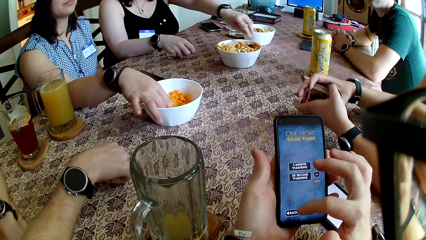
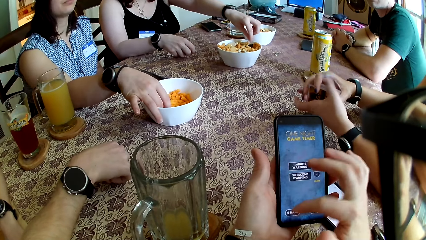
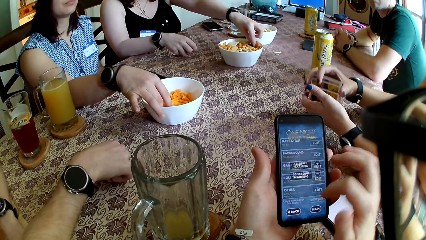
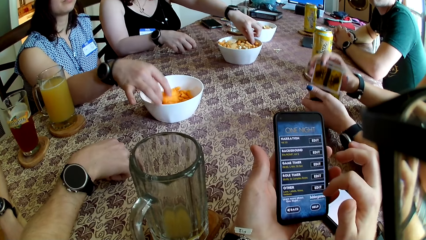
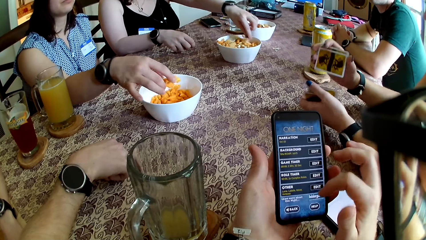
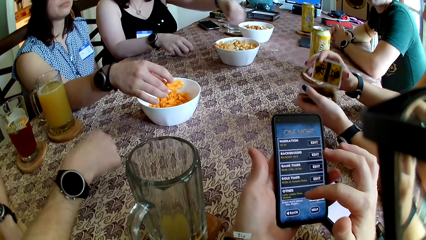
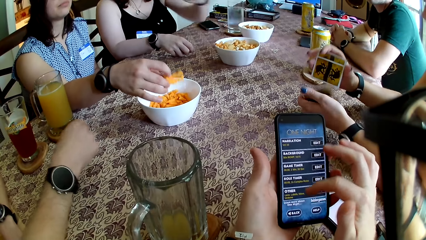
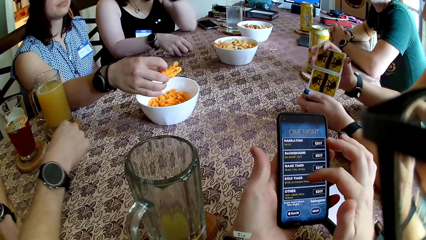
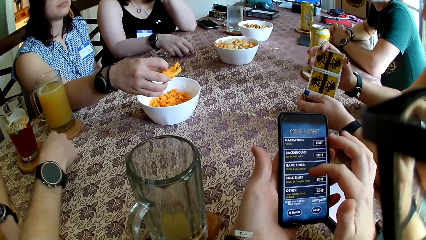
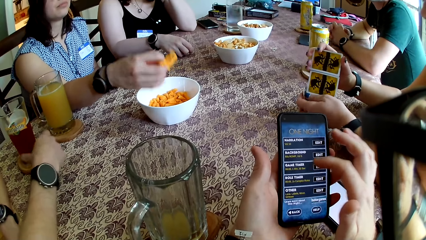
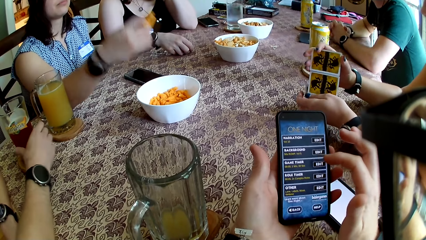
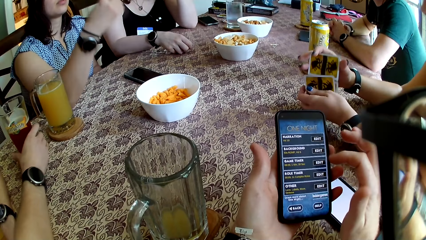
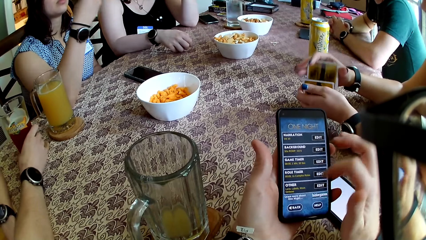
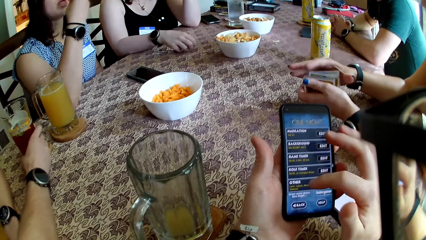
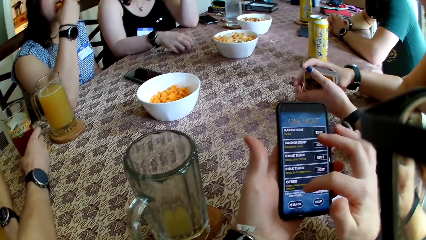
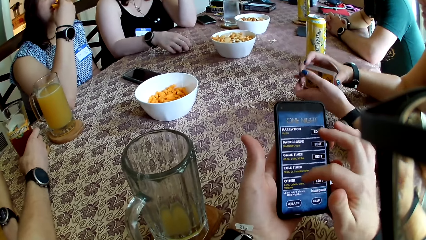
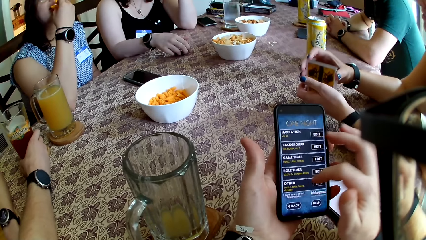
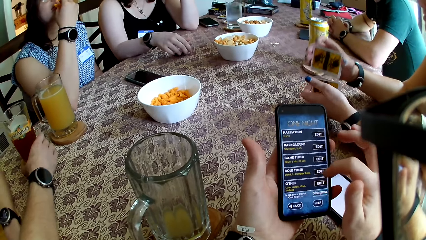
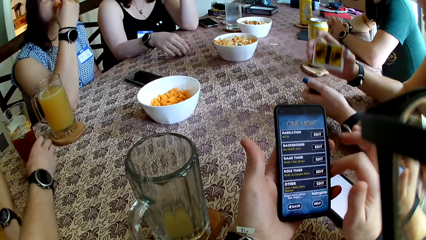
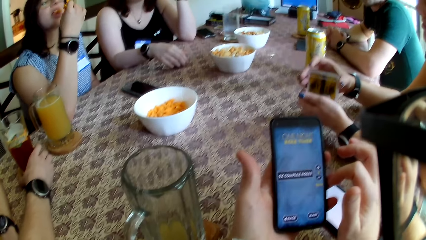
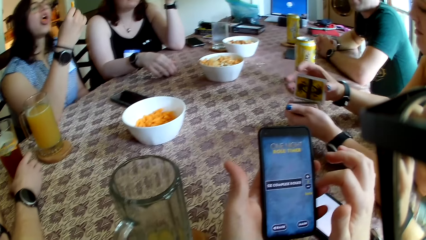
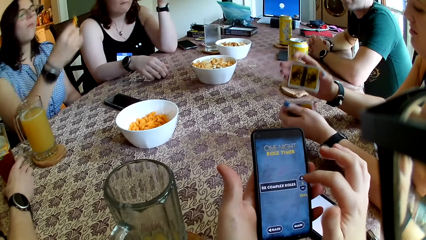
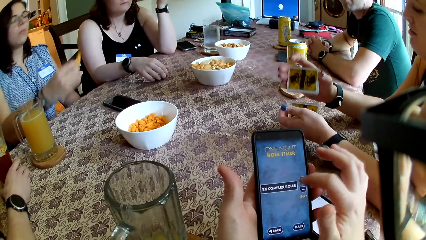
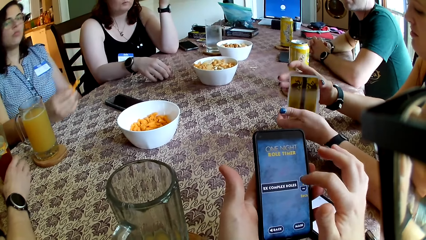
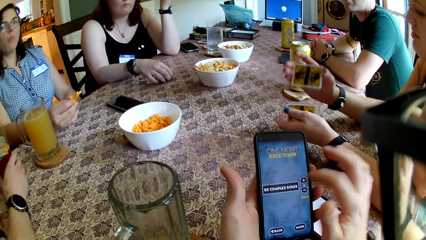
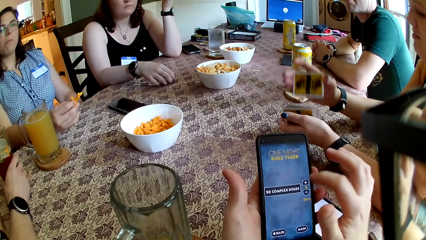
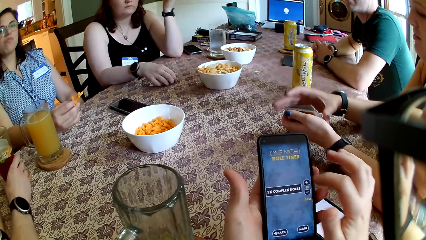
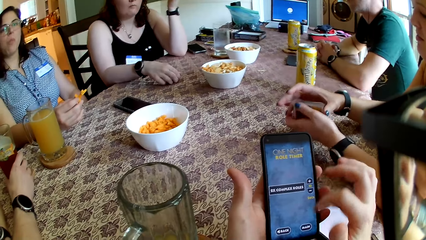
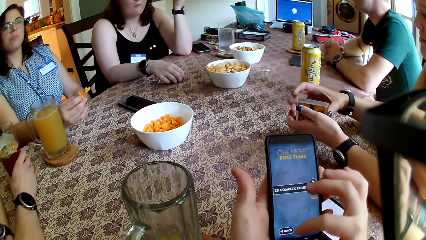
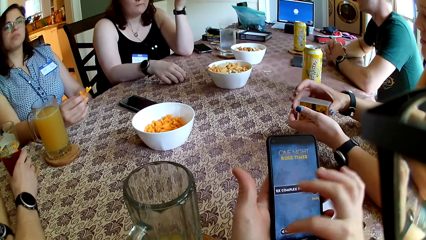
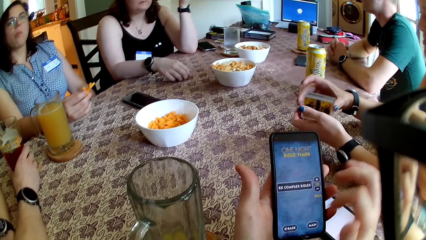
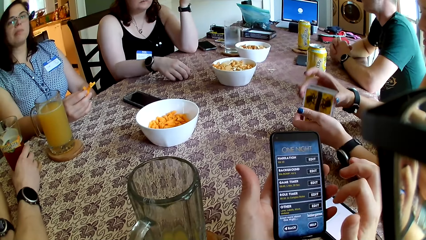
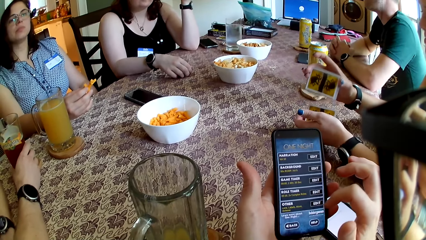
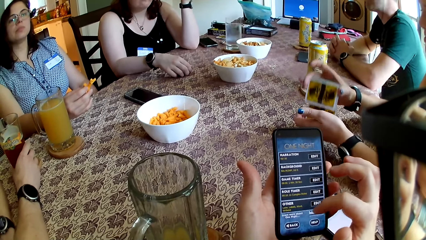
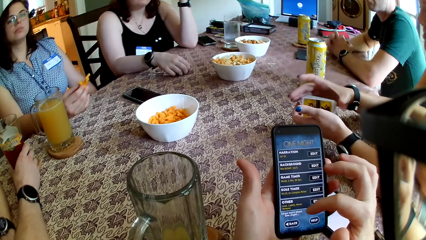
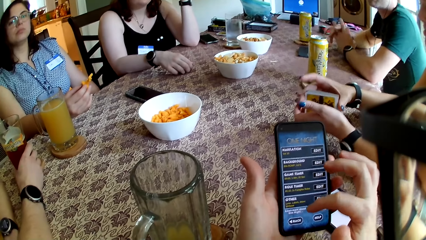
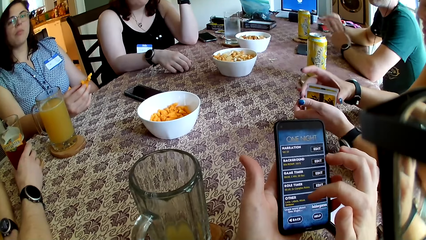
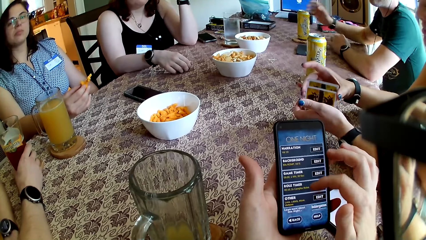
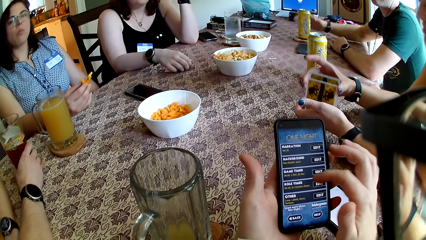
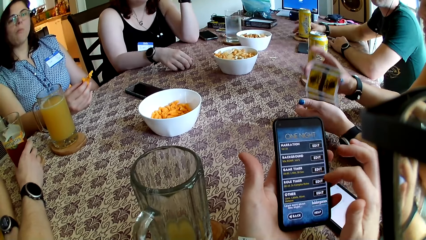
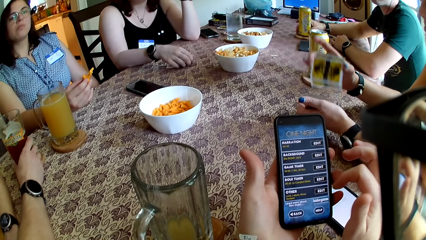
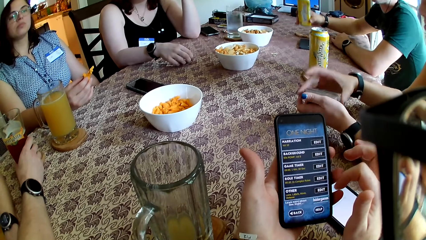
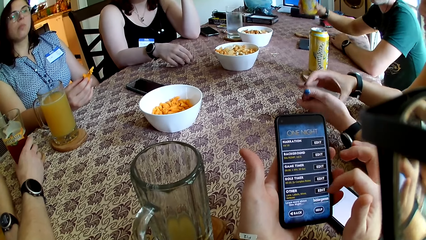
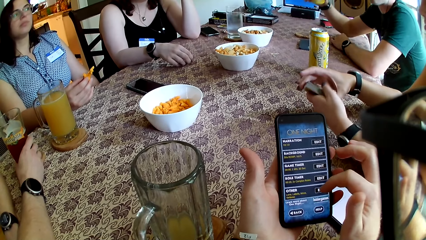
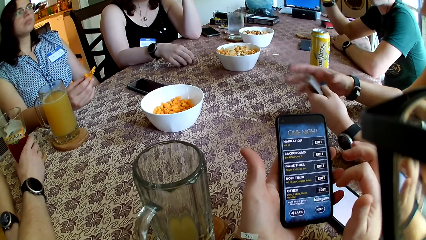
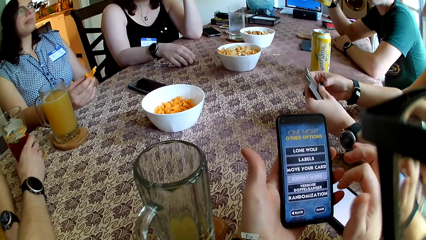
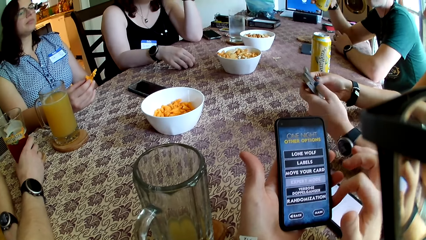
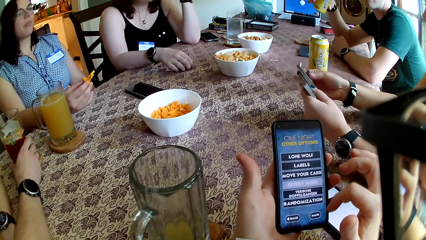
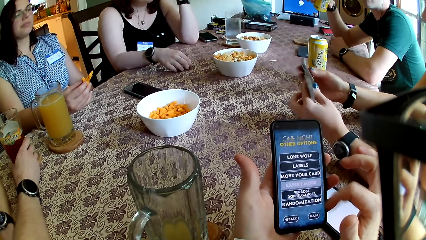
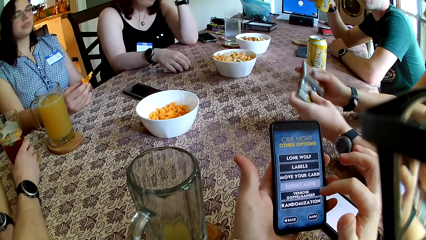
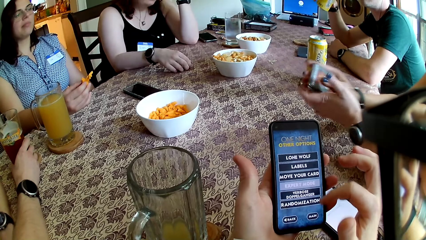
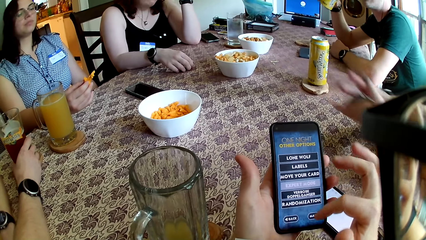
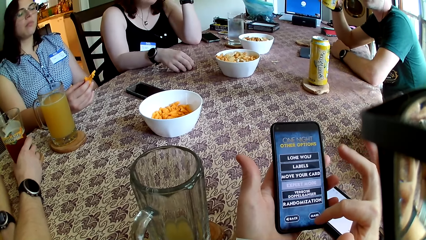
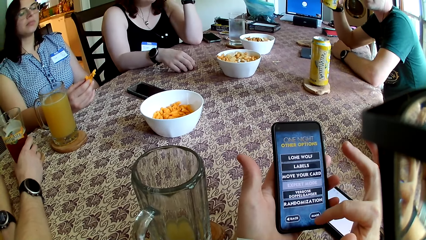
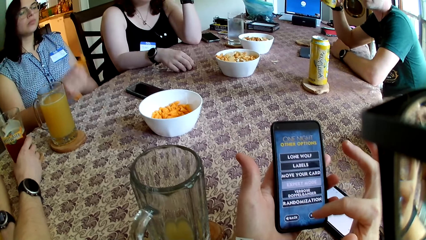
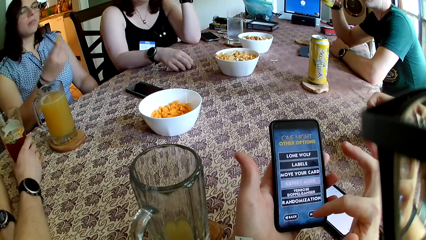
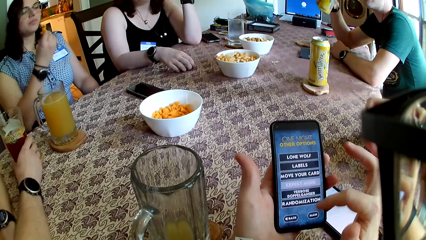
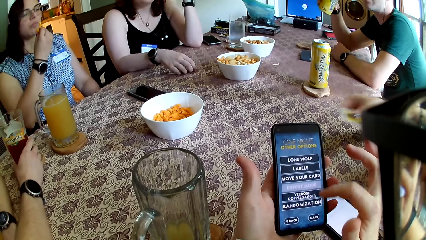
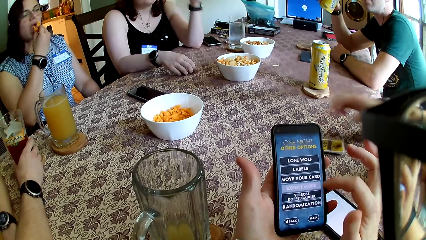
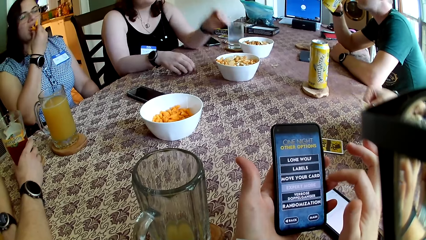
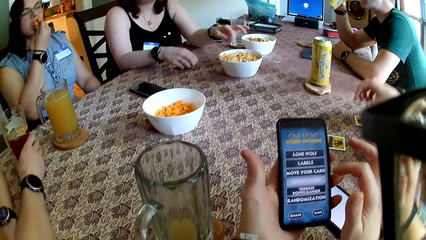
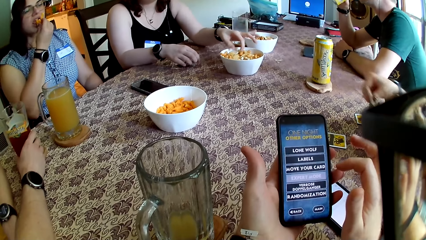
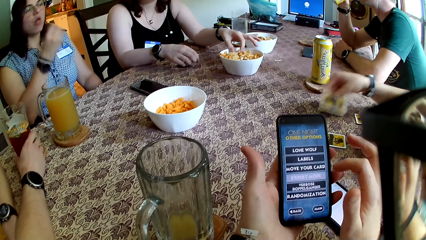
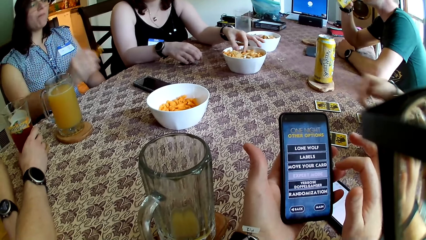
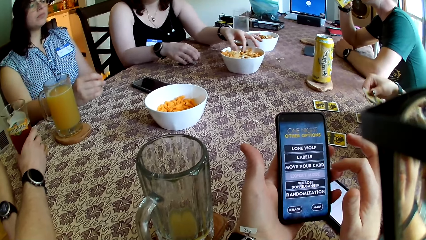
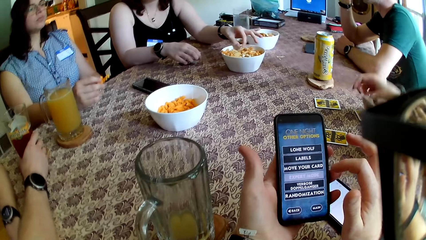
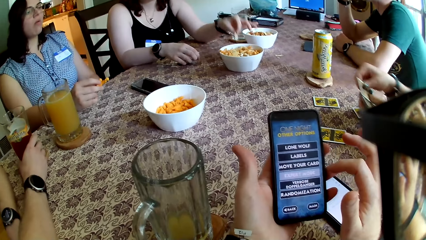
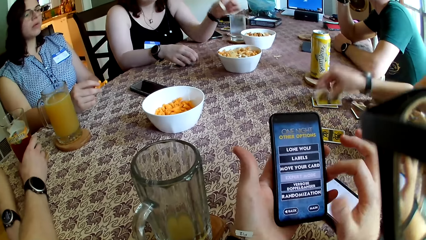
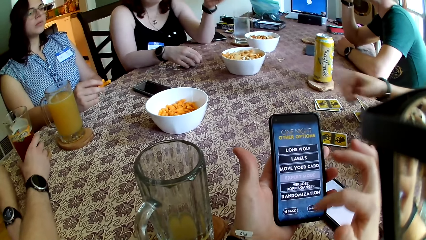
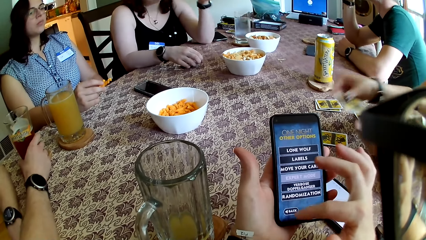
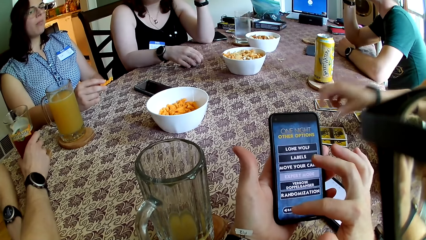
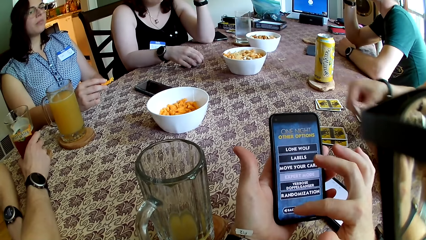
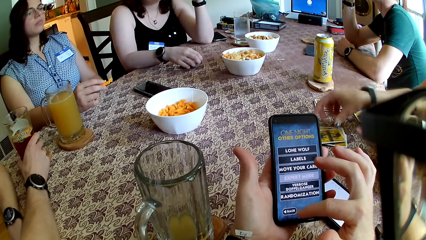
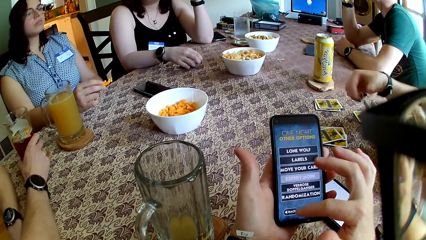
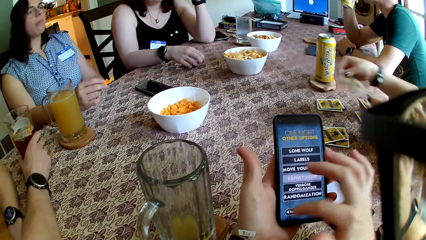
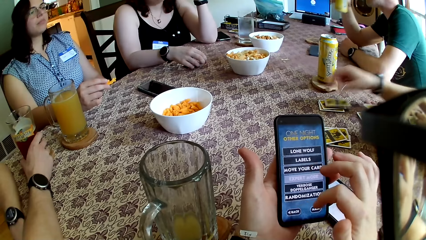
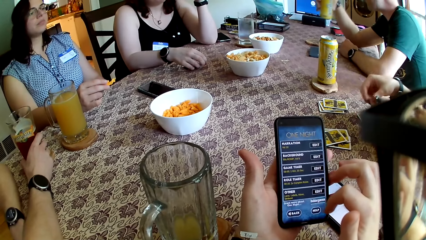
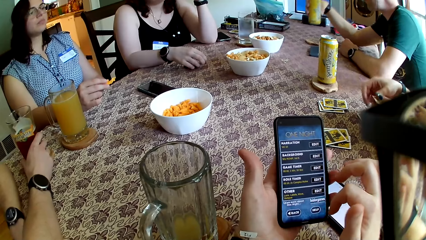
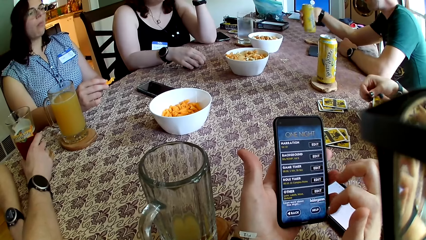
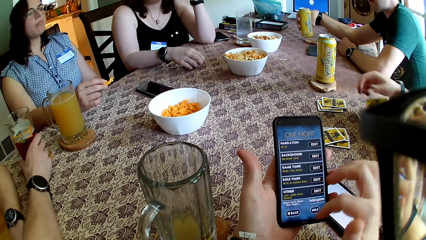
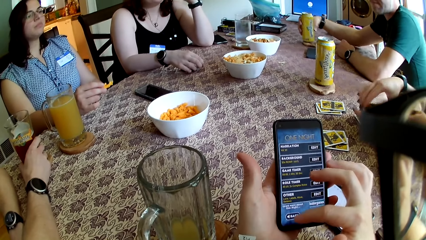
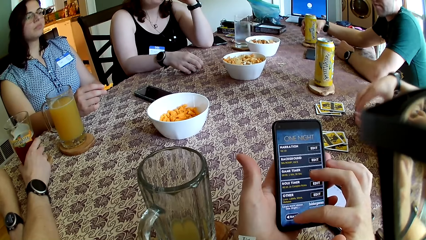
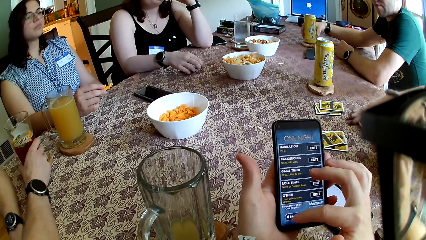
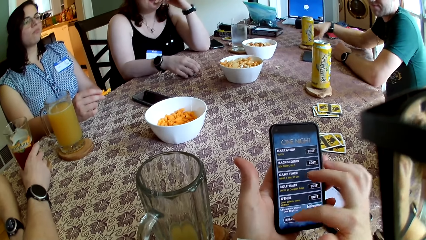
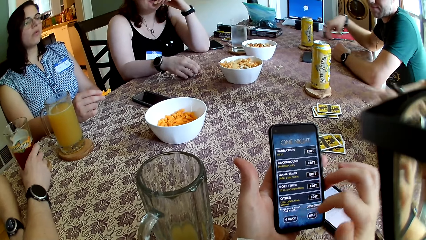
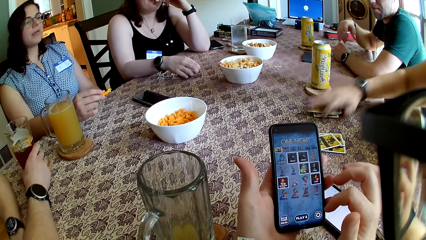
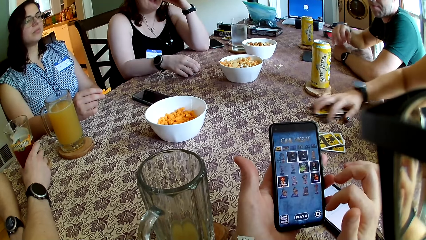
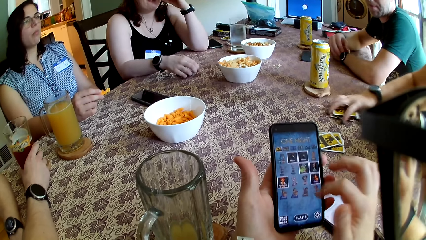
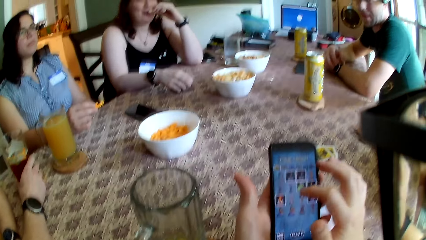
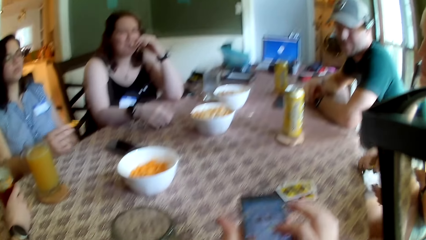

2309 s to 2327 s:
A woman picks biscuits from the bowl on the table with her left hand, and picks chips from the bowl on the table with her right hand. Another woman eats biscuits from the bowl on the table with her left hand. The first woman eats chips from the bowl on the table with her right hand. A man plays with the cards. Another man picks the can from the coaster on the table with his right hand. He drinks beer from the can with his right hand. A third woman removes both hands from the table. She drops a card on the table with her right hand repeatedly. The first man arranges the cards on the table. The third woman drops a card on the card on the table with her right hand. She drops some cards on the card on the table with her right hand. The second man drops the can on the coaster on the table with his right hand. A third man picks up the cards from the table.
